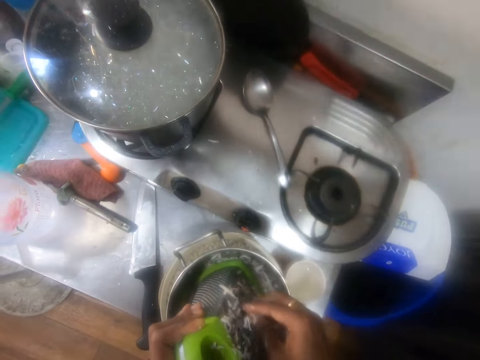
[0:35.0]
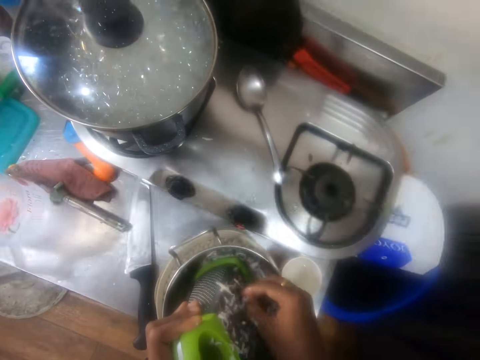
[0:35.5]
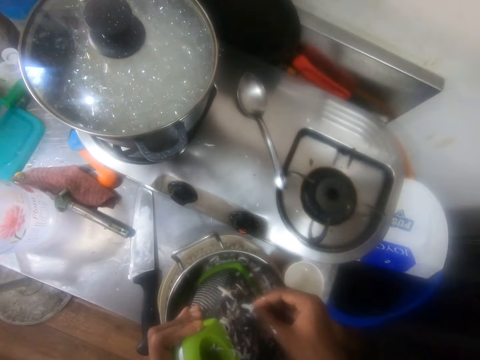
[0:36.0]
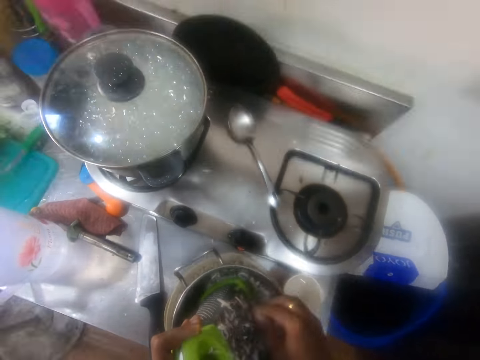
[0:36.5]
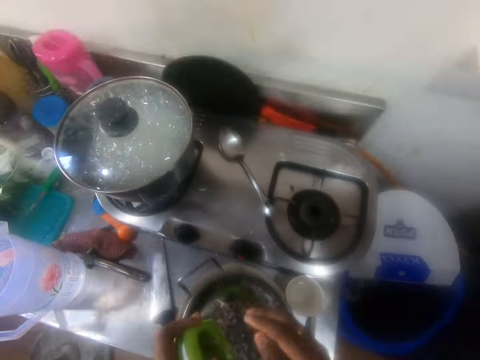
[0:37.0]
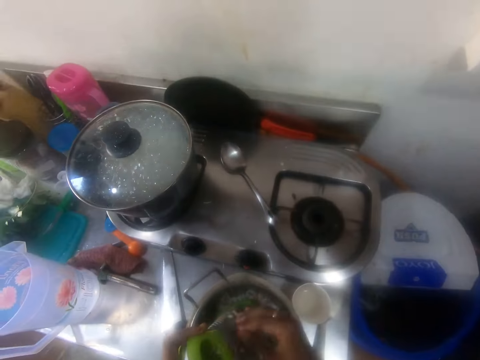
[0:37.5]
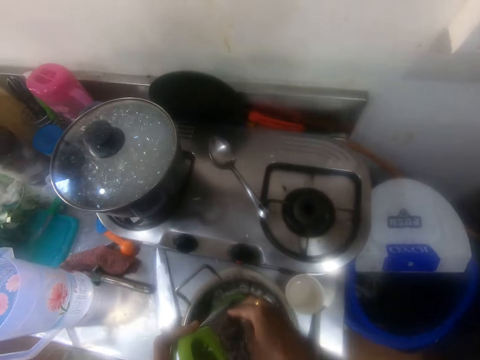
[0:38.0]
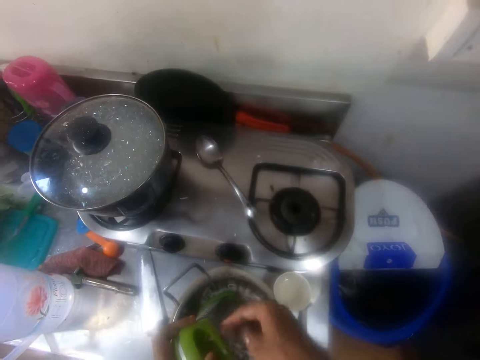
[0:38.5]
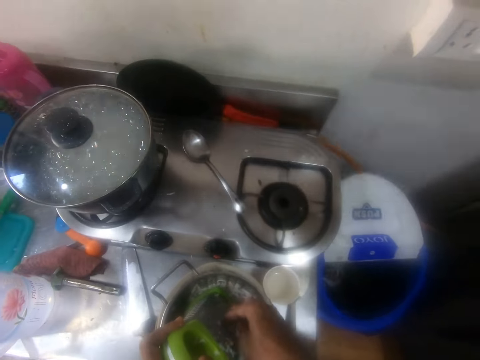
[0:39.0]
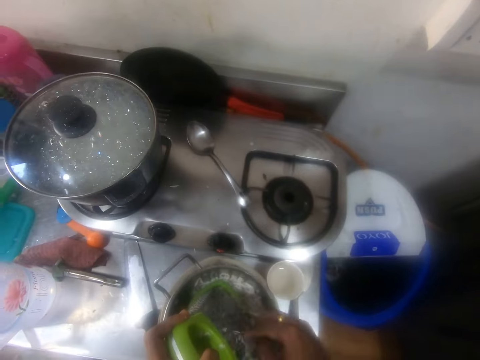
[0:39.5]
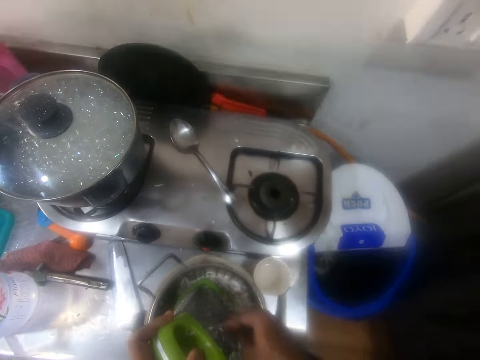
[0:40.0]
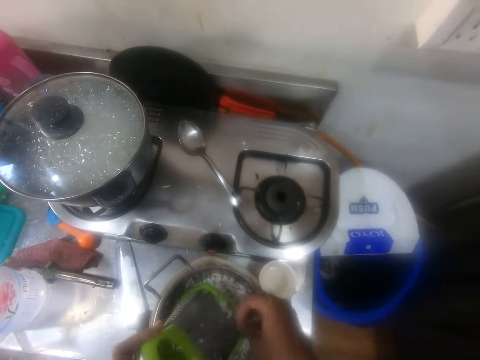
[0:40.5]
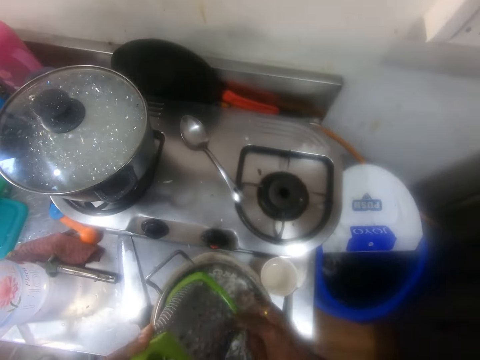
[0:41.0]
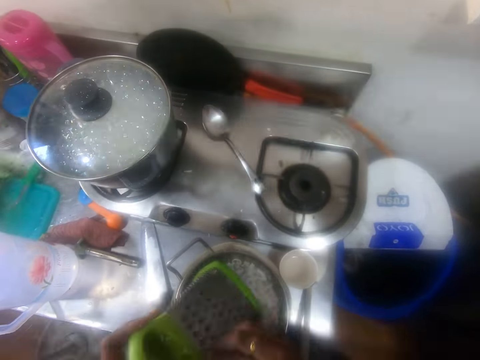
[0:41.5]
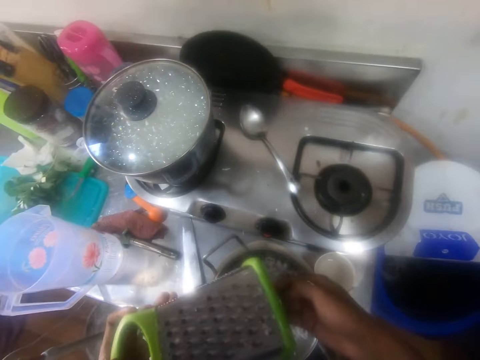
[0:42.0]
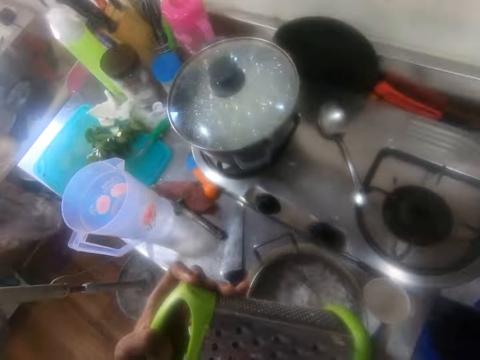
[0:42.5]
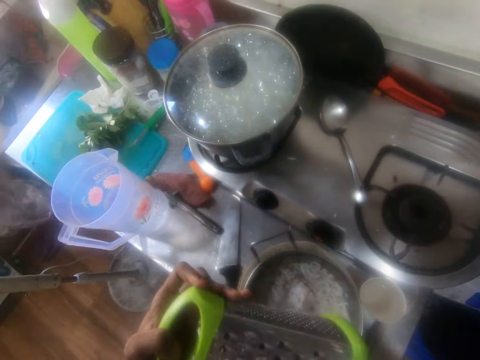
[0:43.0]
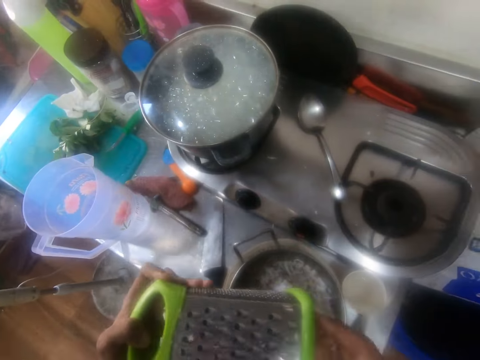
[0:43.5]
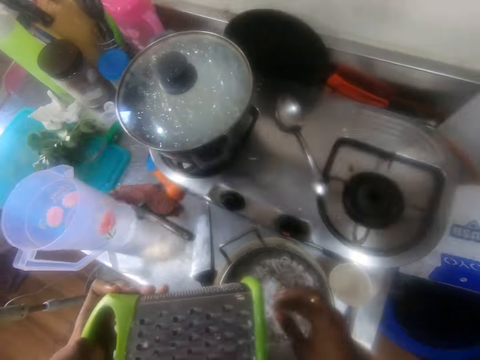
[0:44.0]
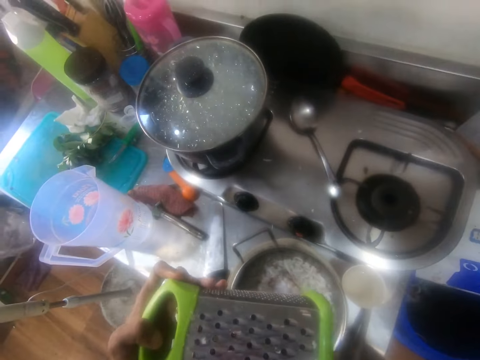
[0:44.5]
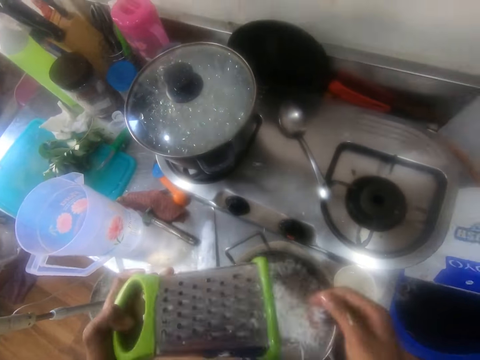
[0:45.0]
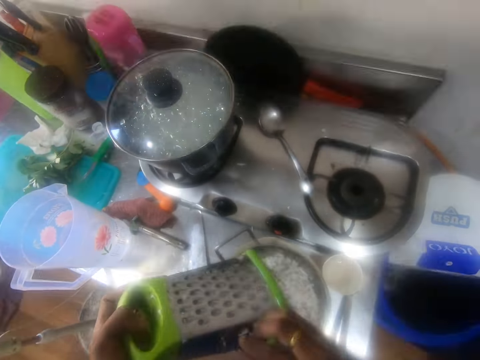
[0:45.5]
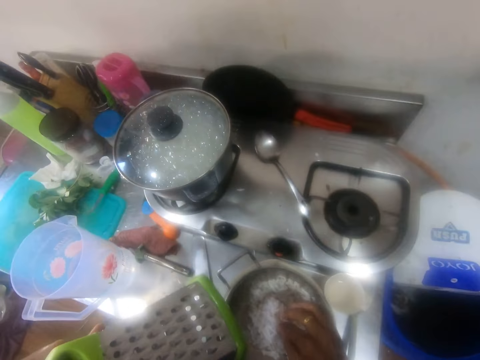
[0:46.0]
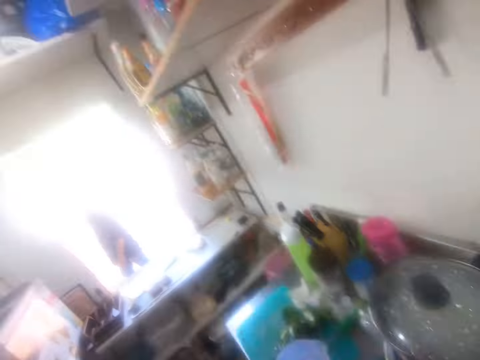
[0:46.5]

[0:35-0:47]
The camera wearer drops a piece of vegetable in a pot. They wipe a grater with a hand. They remove the garlic from the food grater. They raise the grater. They wipe the grater with a hand.

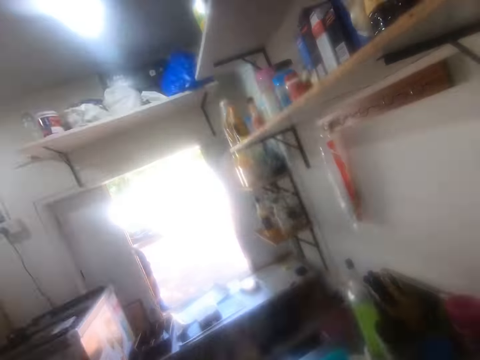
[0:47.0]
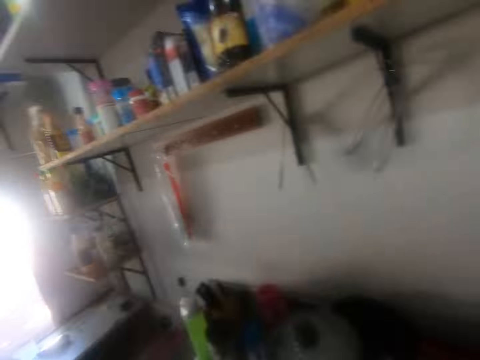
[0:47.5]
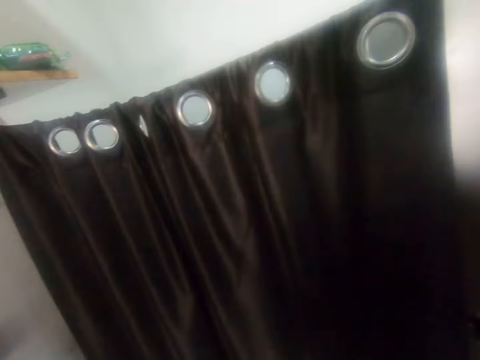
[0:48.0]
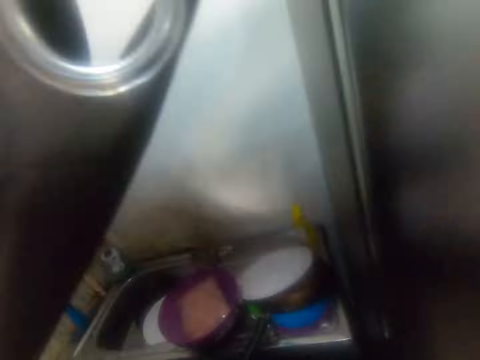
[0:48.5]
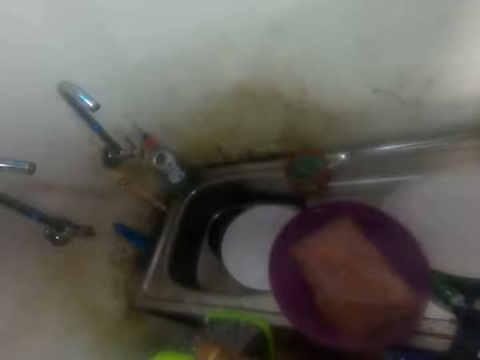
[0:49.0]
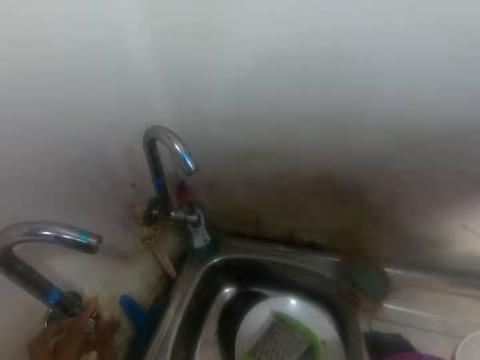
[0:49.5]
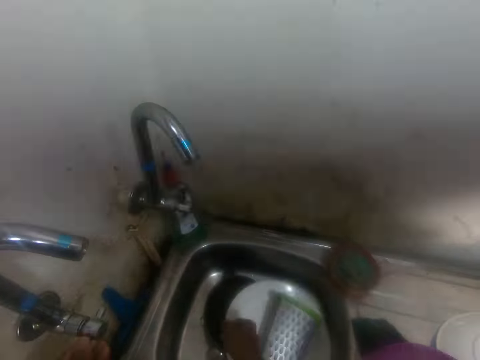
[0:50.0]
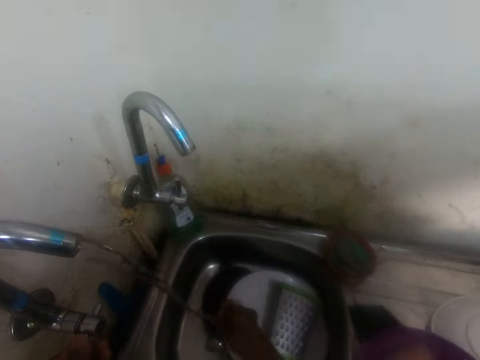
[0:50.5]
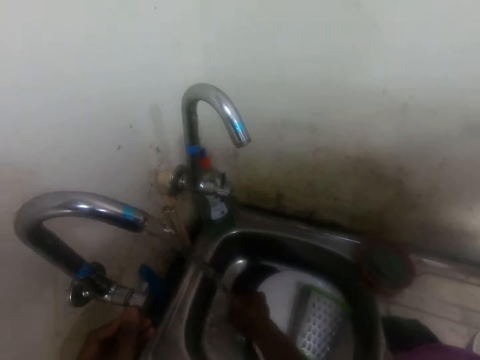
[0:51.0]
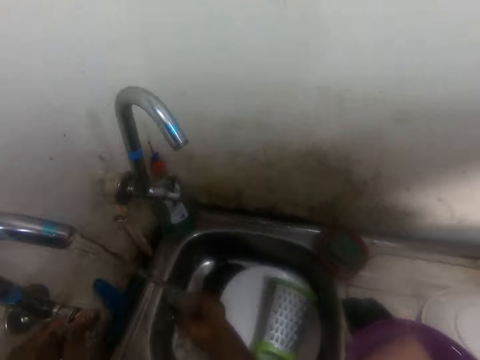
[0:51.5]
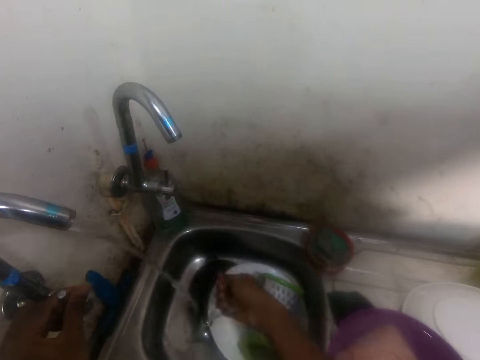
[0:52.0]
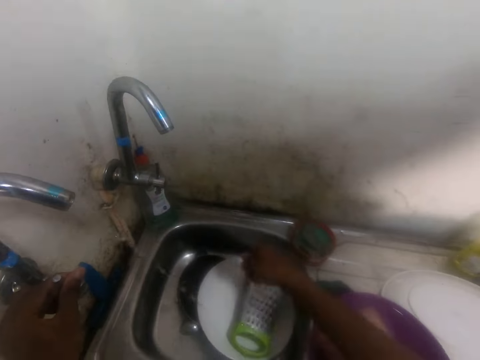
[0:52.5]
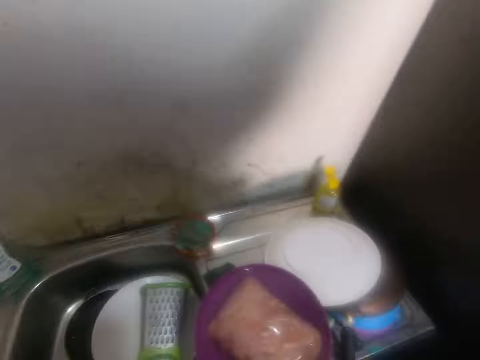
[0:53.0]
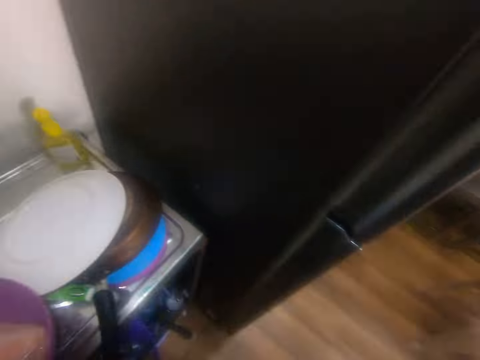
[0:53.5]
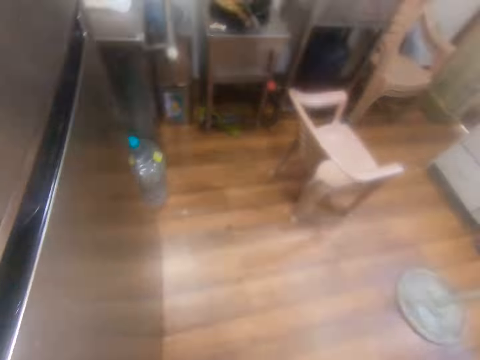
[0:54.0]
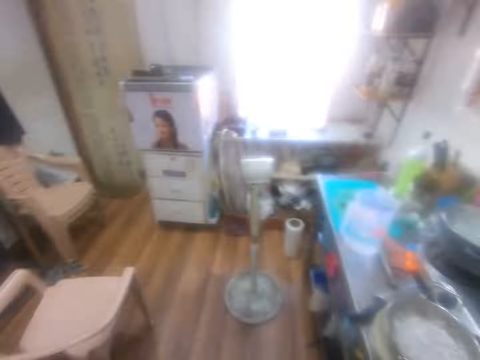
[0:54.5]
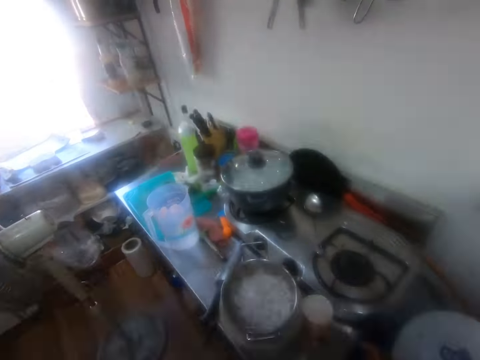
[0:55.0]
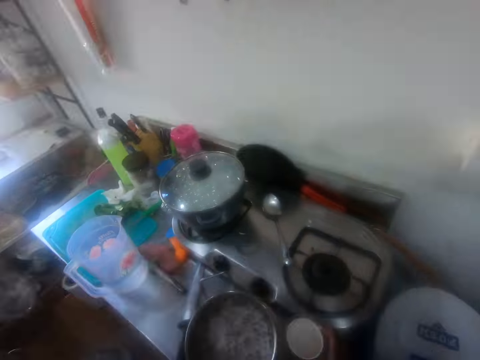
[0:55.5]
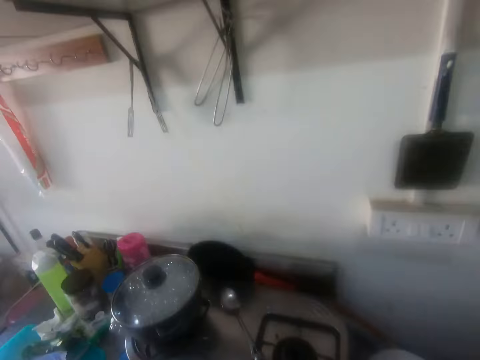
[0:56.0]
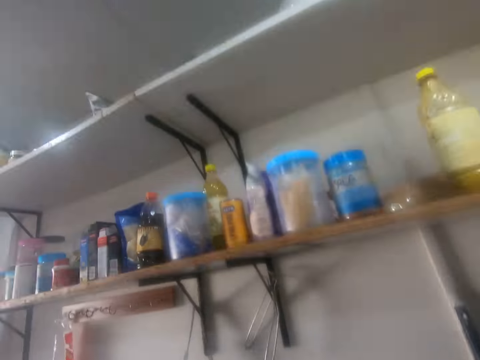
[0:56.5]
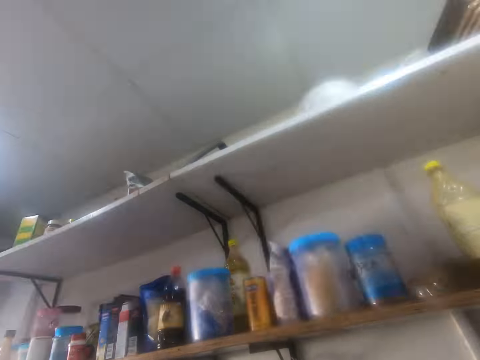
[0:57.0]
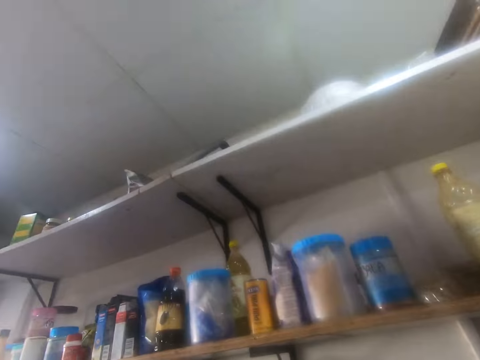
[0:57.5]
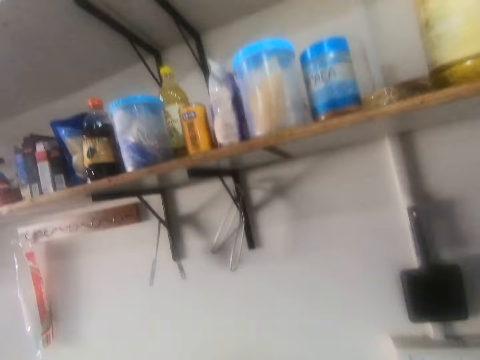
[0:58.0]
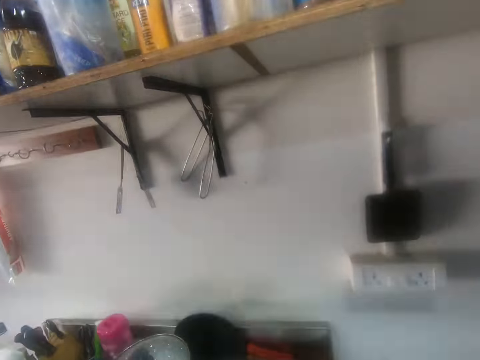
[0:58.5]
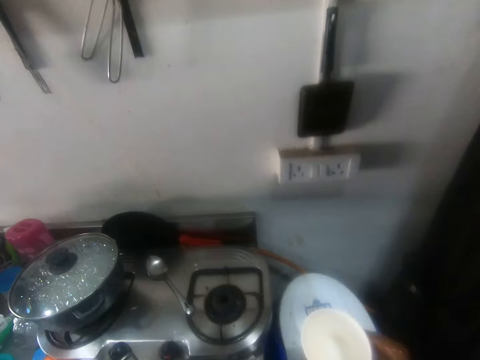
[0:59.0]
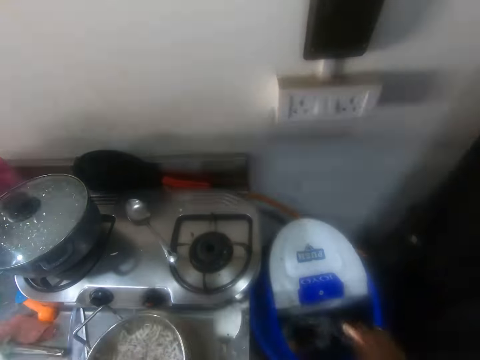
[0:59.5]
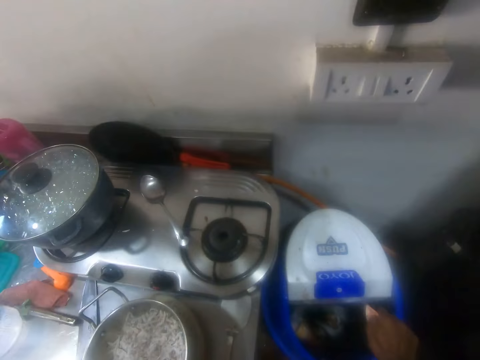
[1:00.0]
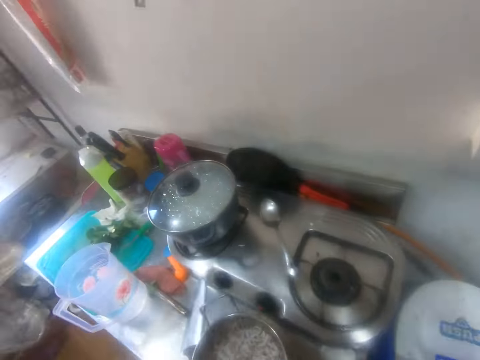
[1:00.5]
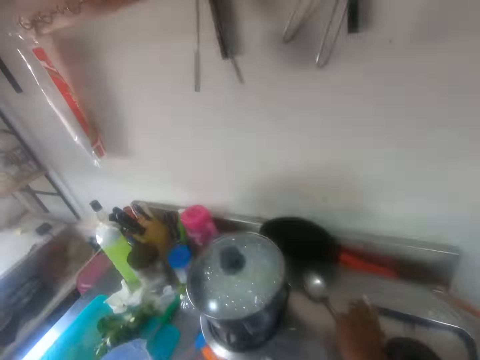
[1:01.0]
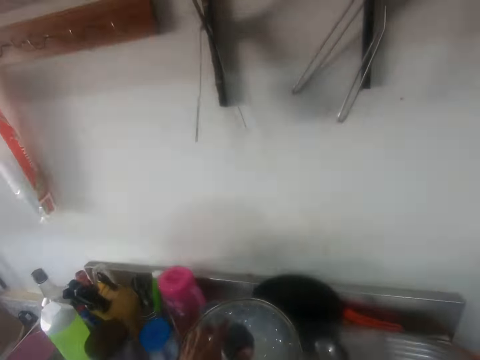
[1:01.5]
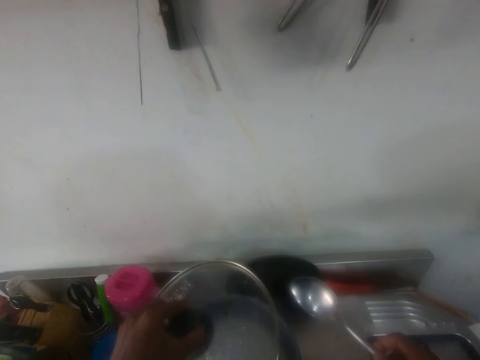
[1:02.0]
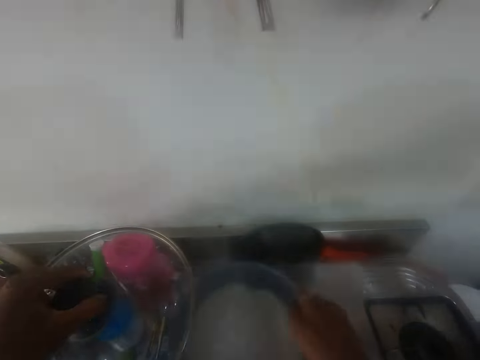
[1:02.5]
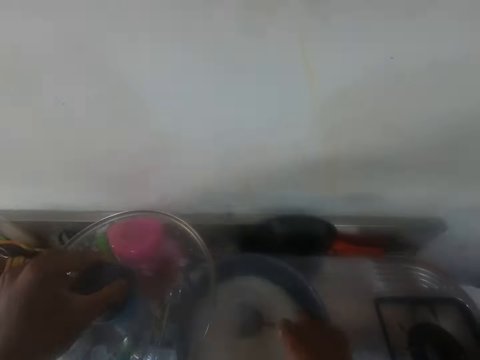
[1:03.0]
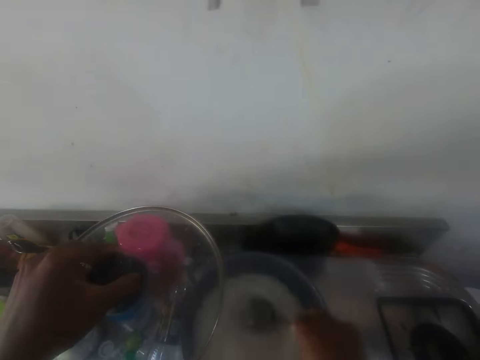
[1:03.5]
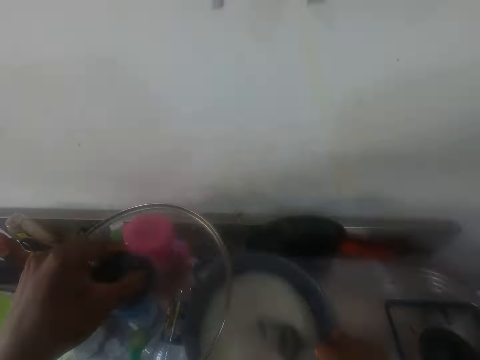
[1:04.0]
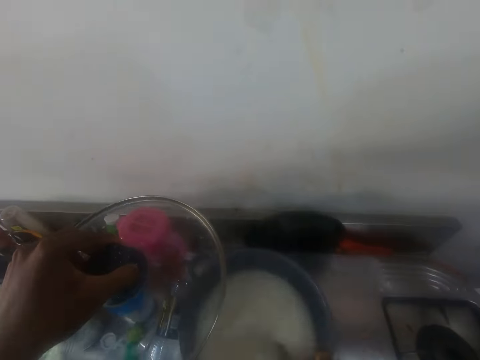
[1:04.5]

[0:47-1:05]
The camera wearer walks in the kitchen. She moves towards a sink. She looks around. She opens the curtain at the sink. She pushes the curtain. She drops the food grater in the sink. She opens the tap with her left hand. She washes her hands in the sink with tap water. She pours water on the grater with a hand. She shakes a hand. She looks around. She walks in the kitchen. She looks at a pot with grated vegetable. She picks up a bowl from the stove. She looks at a pot on a cooker. She looks at a shelf. She looks at pot holders. She holds the bowl. She looks at the cooker. She pours litter in the litter bin. She looks at the pot on the cooker. She picks up a spoon with her right hand. She opens the cooking pot lid with her left hand. She holds the pot lid. She stirs food in the cooking pot with the spoon.
